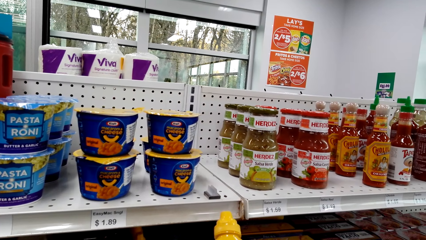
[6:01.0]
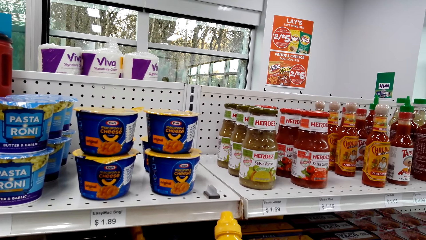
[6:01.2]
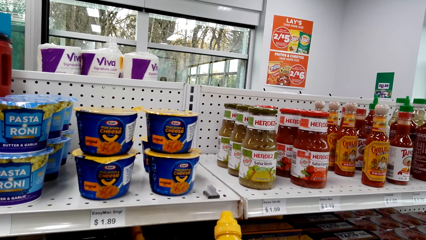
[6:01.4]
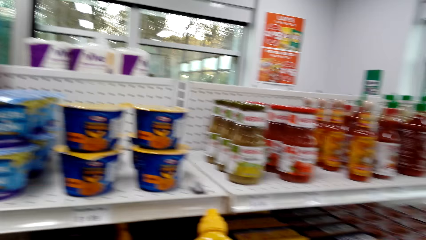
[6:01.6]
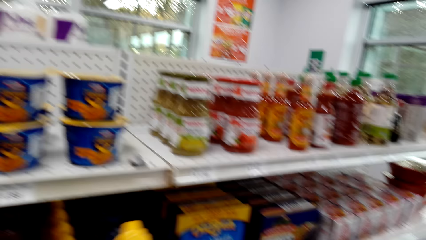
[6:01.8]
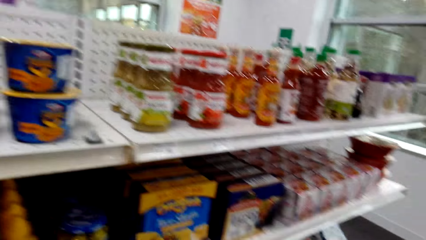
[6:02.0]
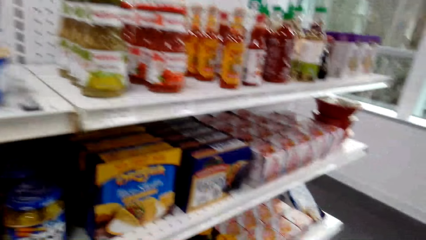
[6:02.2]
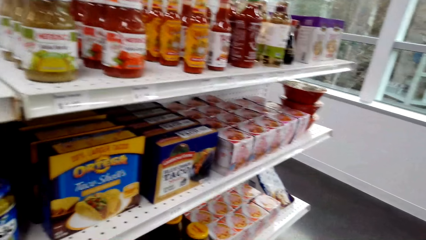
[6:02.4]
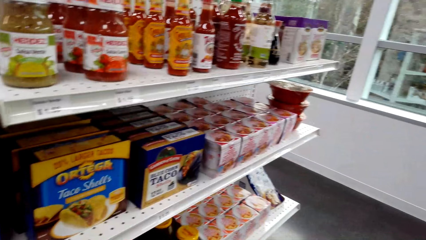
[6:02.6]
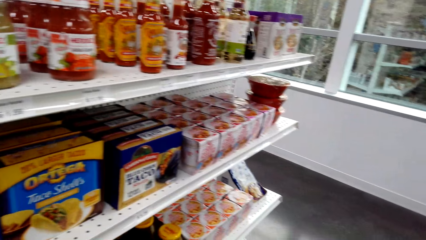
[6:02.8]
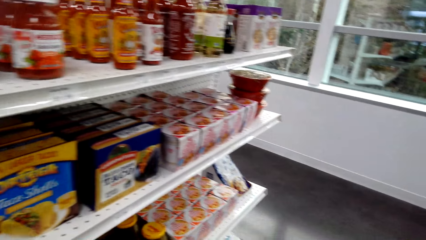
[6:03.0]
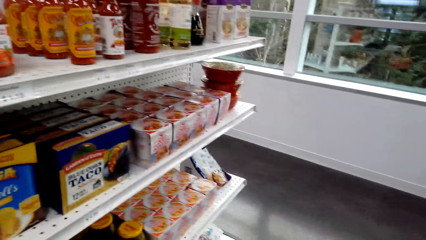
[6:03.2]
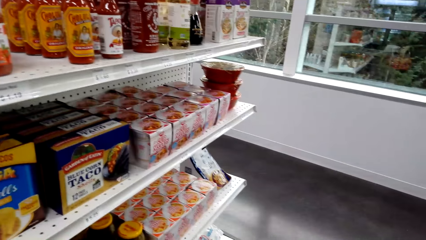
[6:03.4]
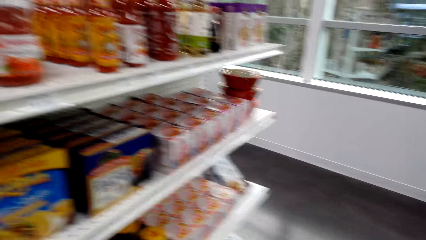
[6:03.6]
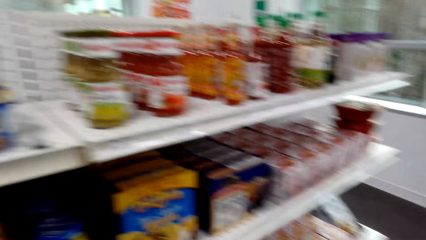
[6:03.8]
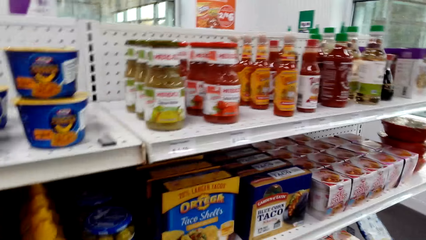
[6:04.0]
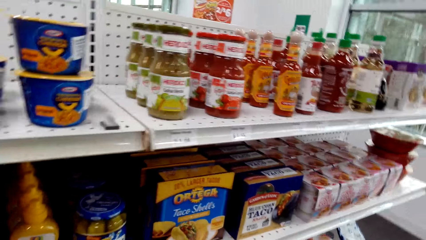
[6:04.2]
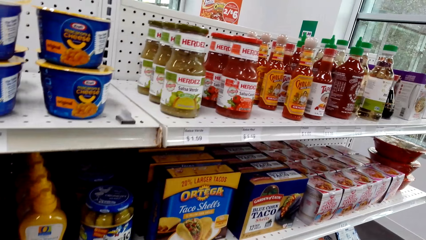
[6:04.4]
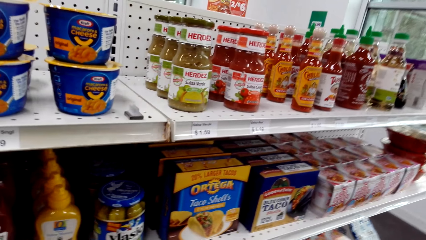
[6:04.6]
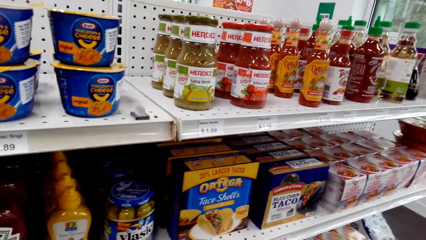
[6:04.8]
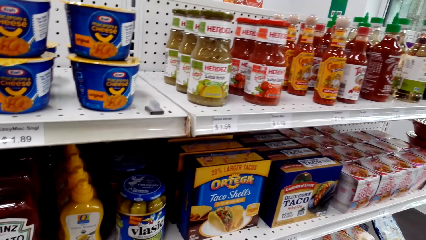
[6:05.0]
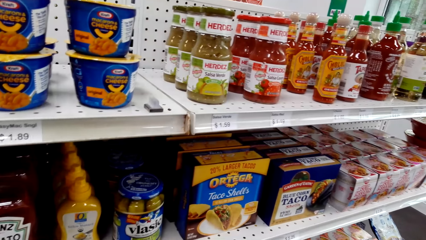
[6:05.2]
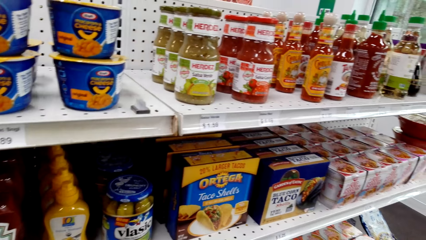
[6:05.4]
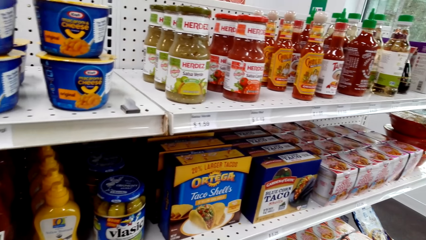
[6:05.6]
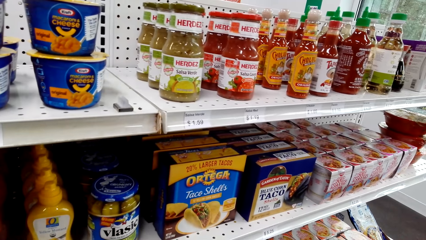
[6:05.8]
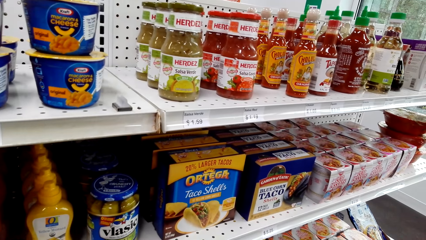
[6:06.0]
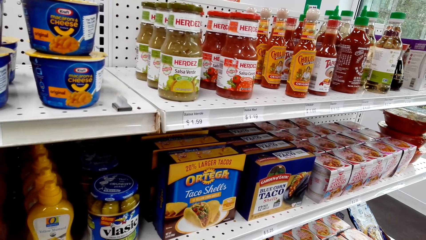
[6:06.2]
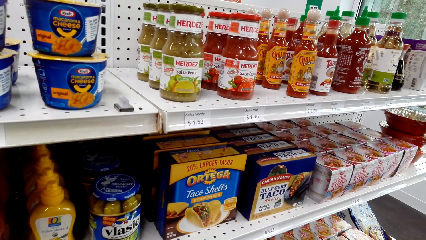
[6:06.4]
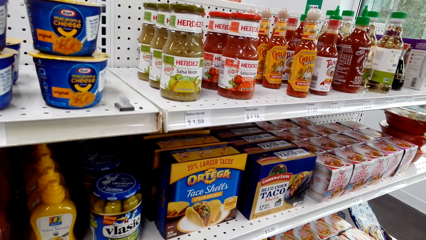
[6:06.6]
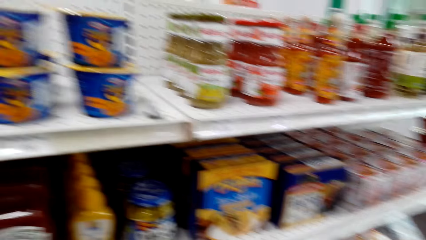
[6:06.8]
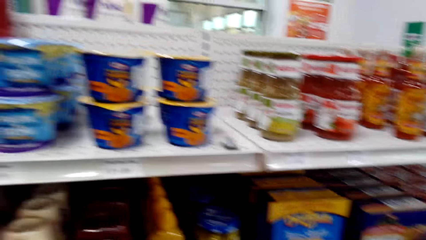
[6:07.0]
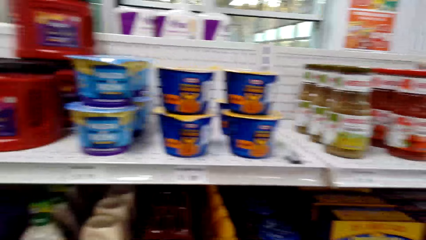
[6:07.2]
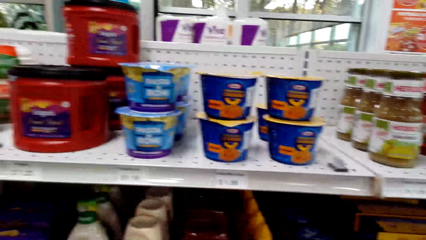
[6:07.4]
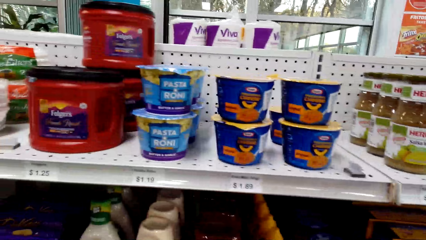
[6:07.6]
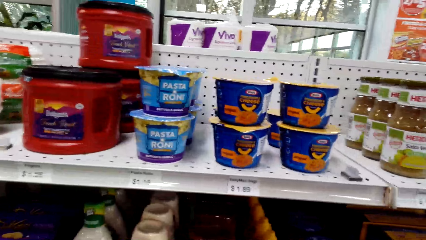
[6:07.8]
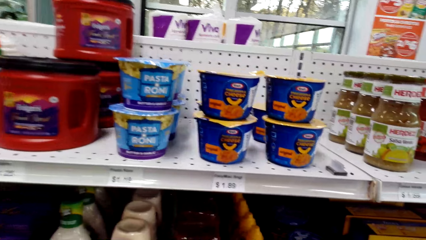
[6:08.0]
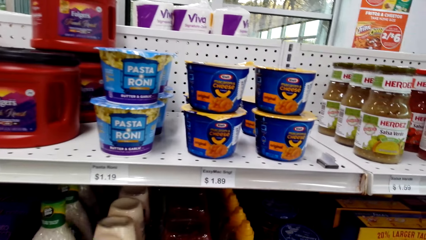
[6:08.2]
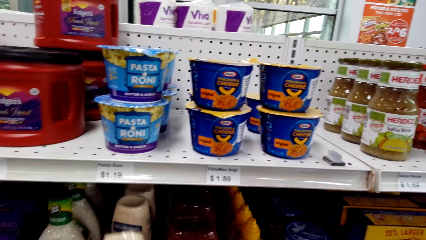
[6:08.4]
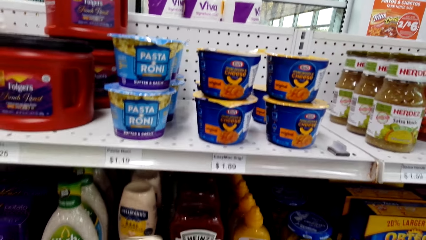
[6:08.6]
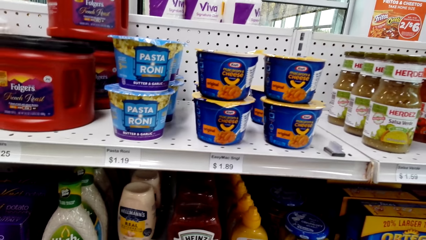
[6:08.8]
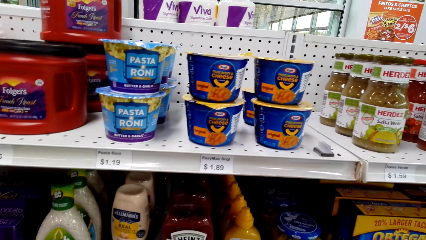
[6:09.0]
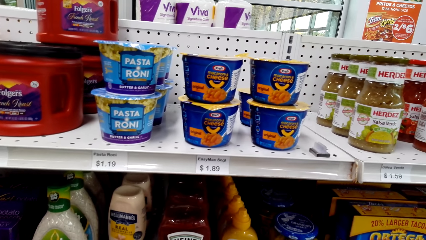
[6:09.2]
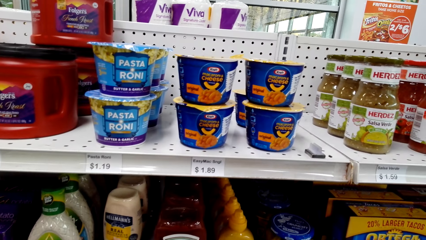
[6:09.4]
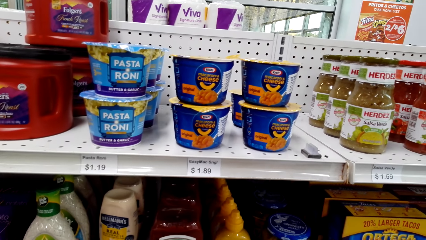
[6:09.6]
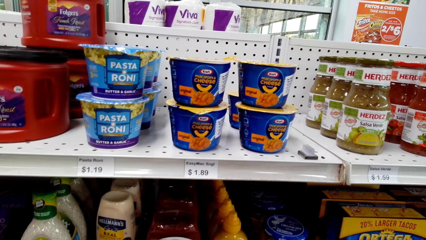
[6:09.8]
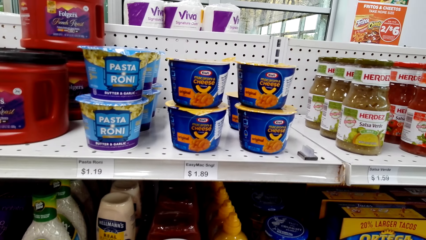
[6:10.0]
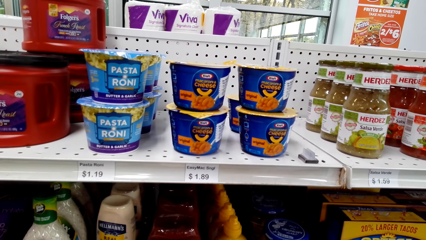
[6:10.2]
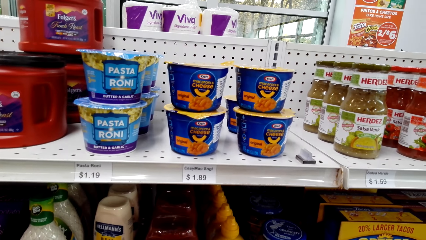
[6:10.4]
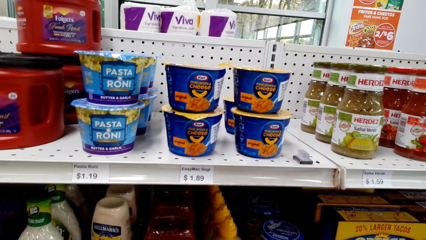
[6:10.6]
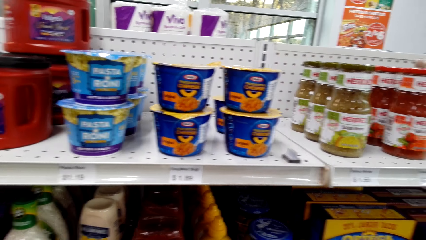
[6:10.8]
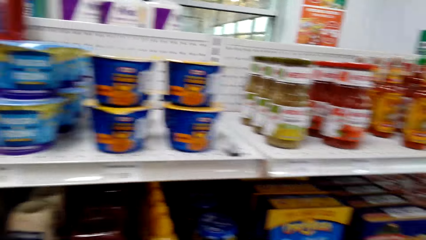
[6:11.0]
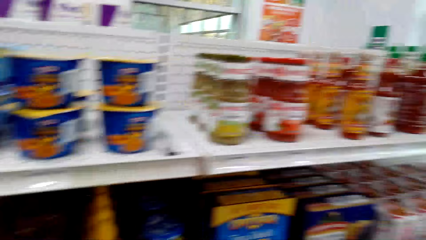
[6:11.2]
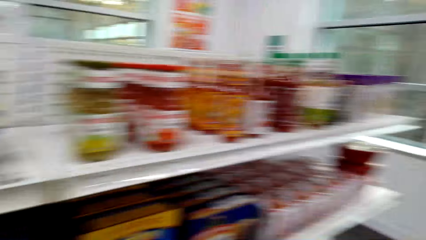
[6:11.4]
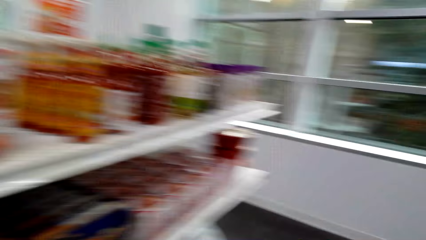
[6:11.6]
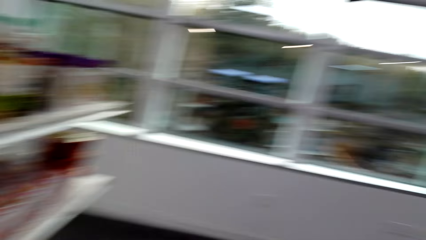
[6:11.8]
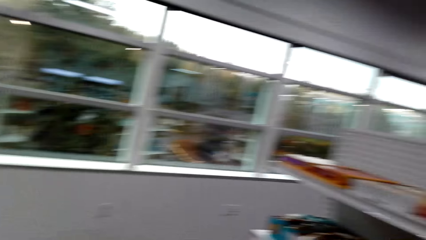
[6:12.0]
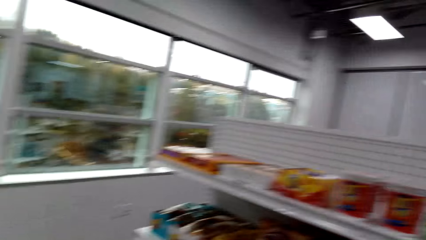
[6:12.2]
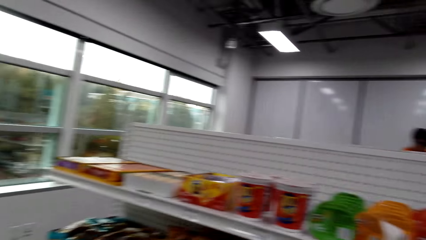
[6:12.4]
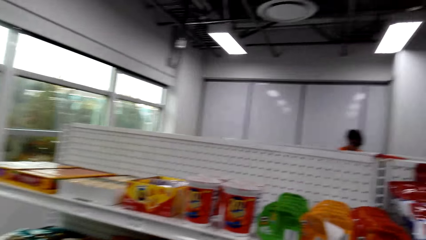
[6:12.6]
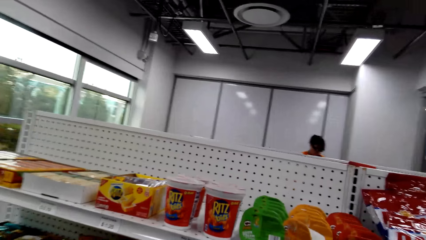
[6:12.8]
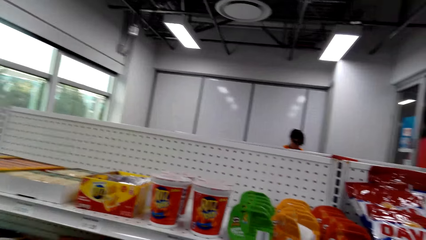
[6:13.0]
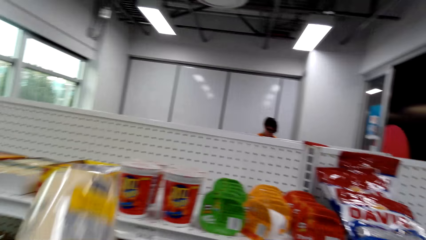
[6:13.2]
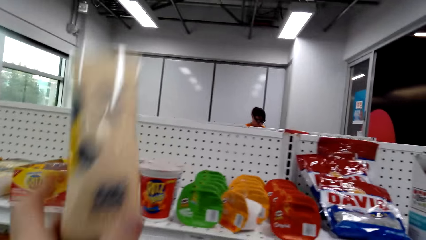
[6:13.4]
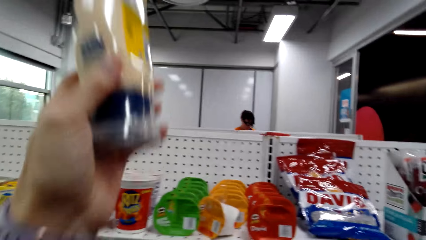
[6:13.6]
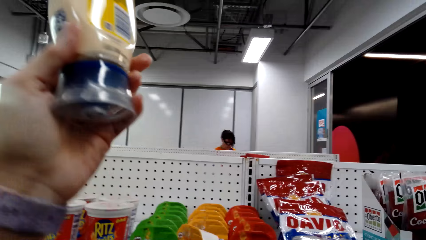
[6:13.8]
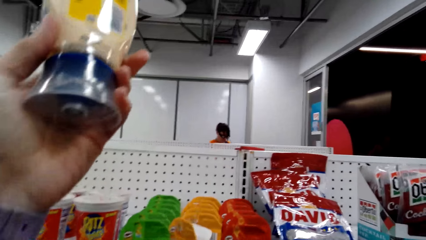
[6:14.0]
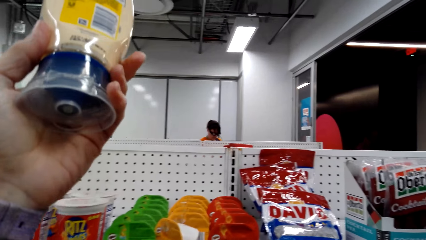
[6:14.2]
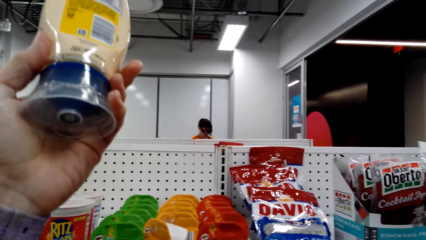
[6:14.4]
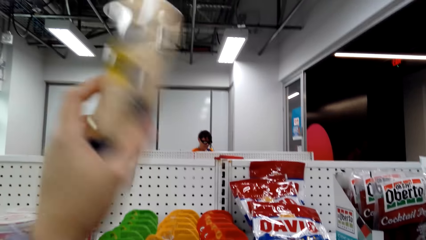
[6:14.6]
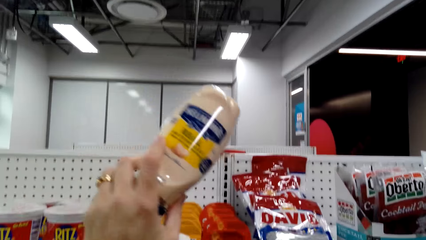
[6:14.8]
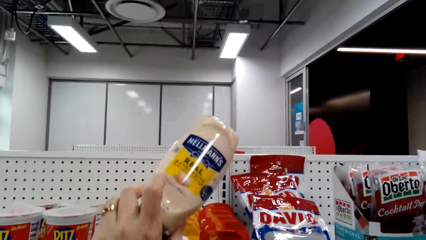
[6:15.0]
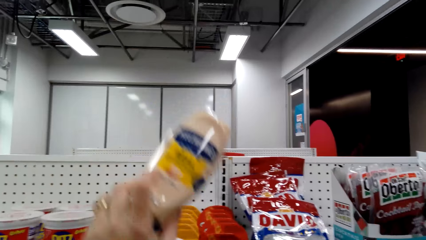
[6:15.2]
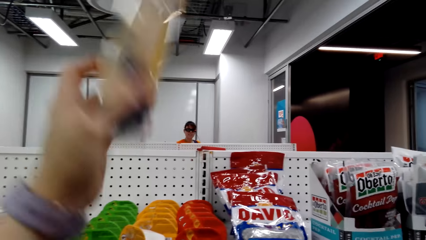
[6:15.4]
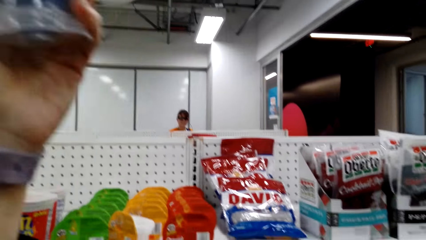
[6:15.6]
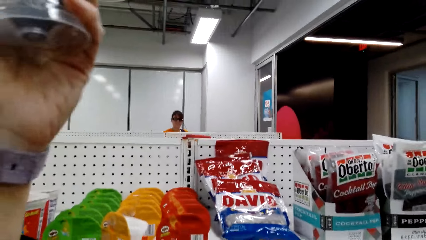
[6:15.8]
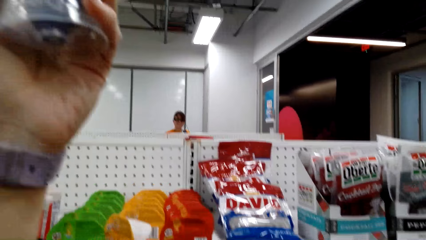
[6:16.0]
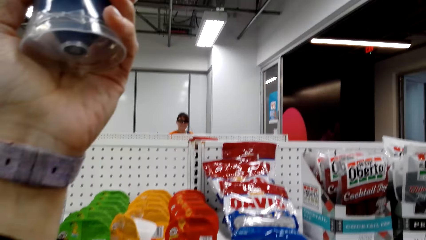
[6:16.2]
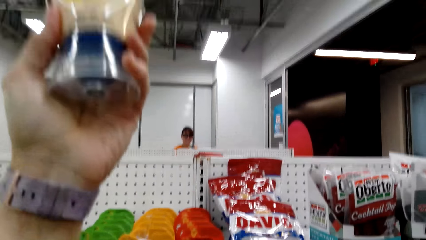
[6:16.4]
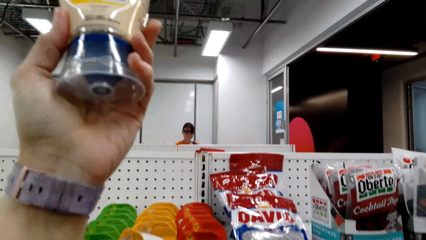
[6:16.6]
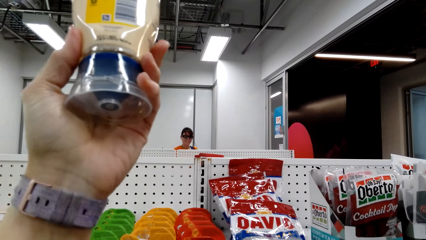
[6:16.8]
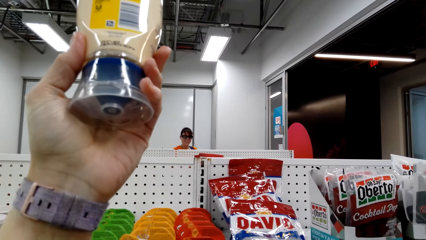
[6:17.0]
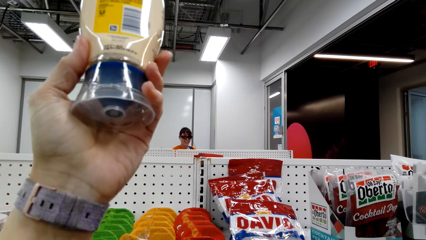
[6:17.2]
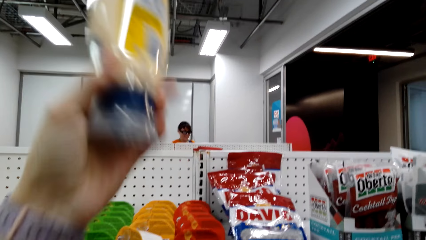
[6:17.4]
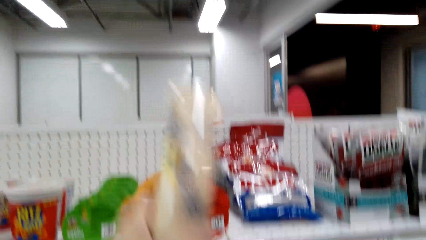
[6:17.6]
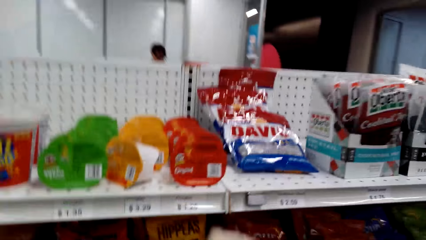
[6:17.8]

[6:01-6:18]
The camera wearer returns something on the shelf. He stands on the floor. He picks Hellmann's from the shelf. He shows the Hellmann's bottle to the other woman on the other side. He holds something with his left hand. The woman stands on the floor.
